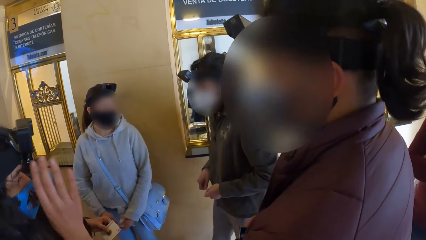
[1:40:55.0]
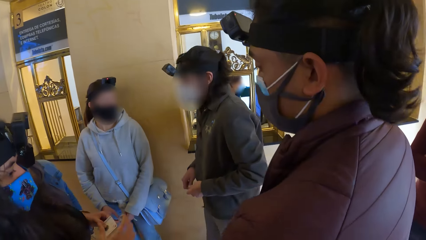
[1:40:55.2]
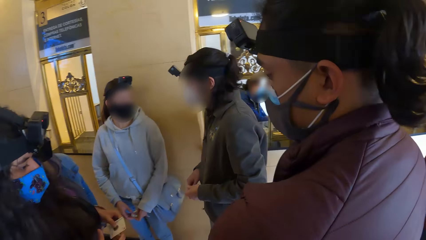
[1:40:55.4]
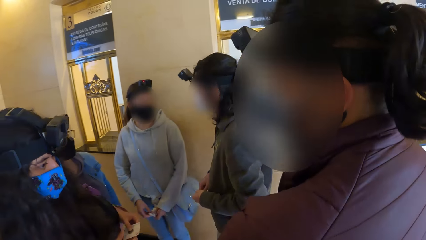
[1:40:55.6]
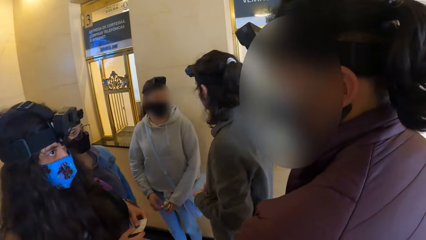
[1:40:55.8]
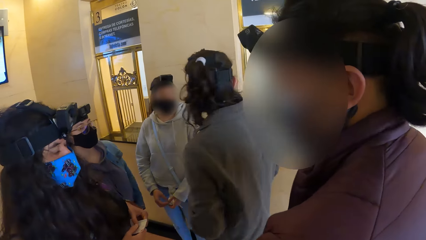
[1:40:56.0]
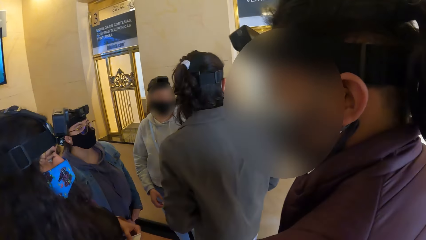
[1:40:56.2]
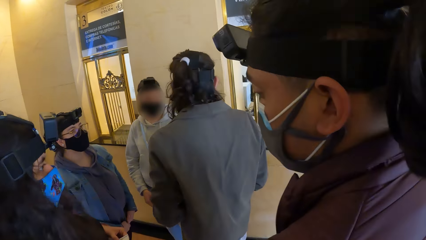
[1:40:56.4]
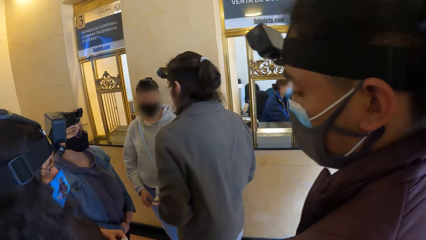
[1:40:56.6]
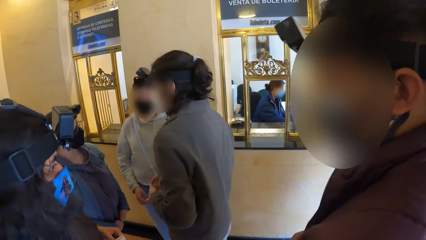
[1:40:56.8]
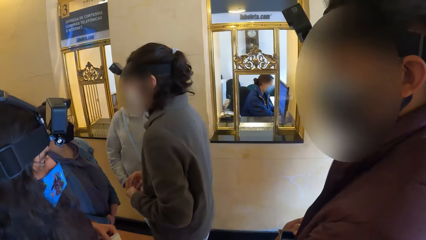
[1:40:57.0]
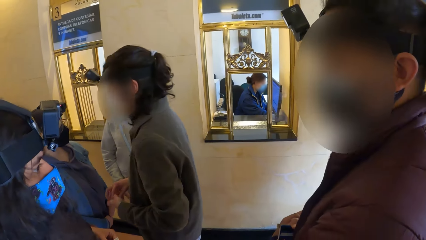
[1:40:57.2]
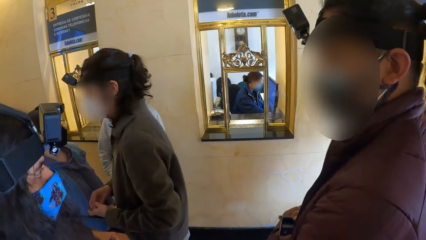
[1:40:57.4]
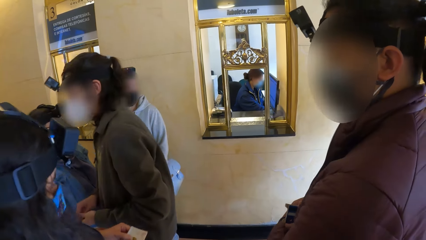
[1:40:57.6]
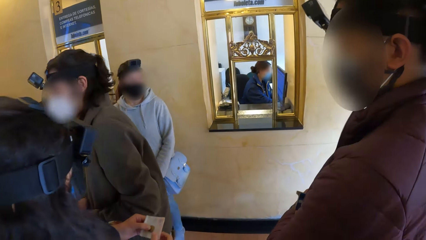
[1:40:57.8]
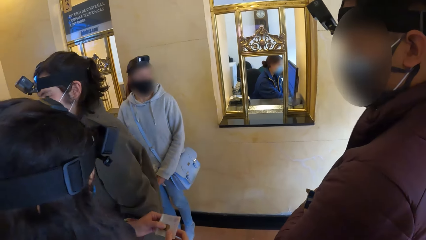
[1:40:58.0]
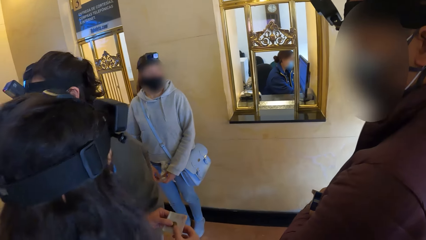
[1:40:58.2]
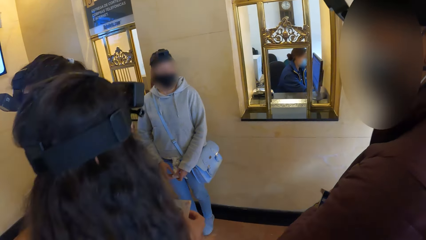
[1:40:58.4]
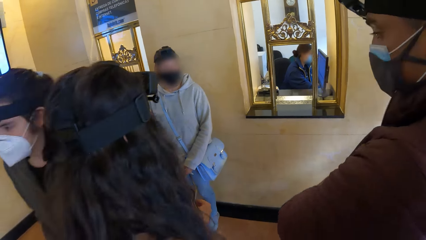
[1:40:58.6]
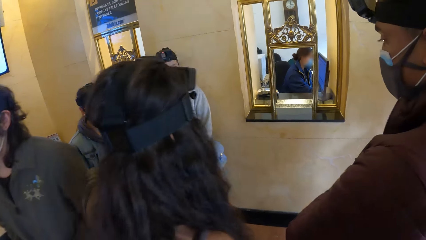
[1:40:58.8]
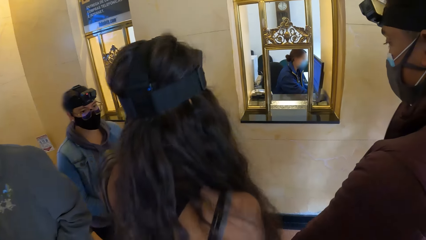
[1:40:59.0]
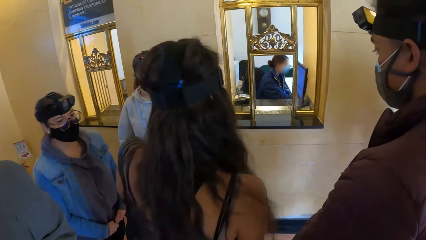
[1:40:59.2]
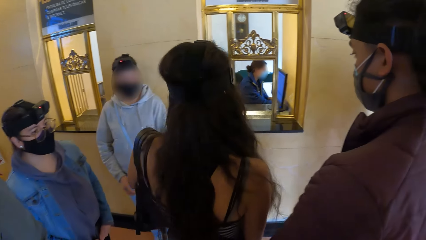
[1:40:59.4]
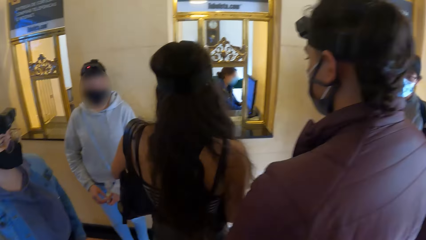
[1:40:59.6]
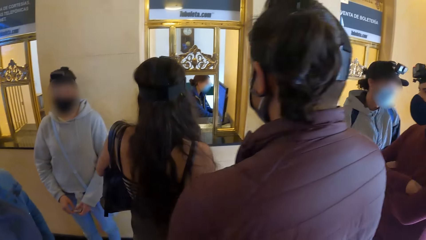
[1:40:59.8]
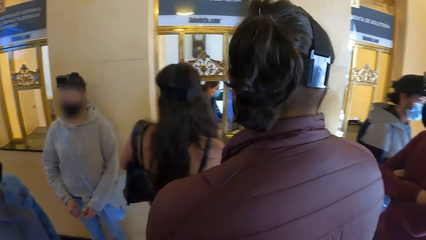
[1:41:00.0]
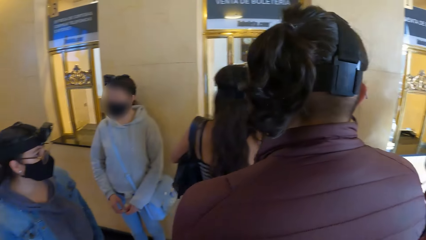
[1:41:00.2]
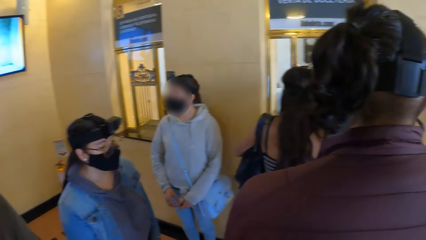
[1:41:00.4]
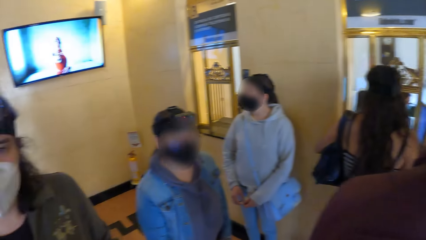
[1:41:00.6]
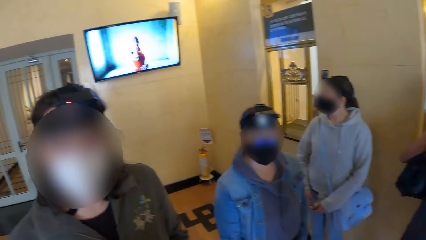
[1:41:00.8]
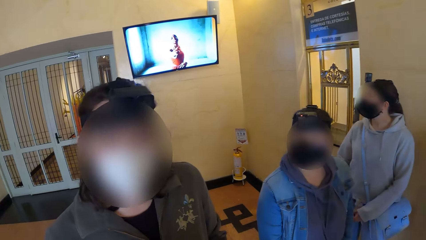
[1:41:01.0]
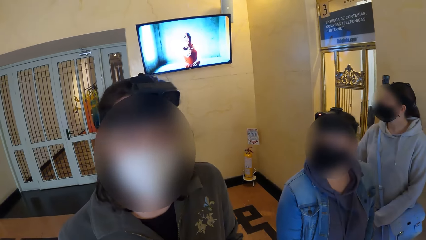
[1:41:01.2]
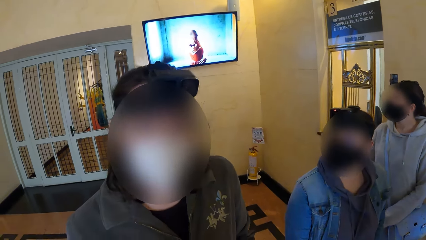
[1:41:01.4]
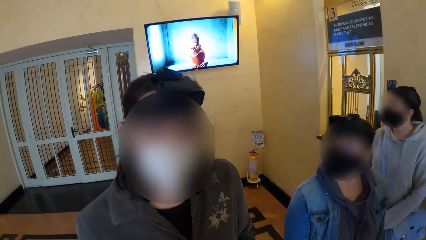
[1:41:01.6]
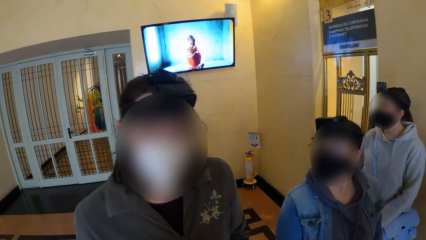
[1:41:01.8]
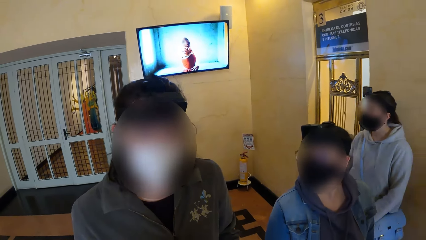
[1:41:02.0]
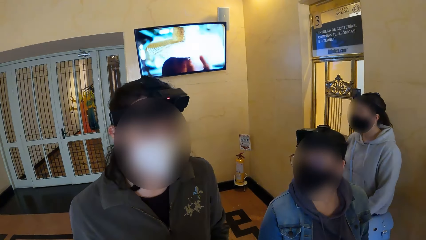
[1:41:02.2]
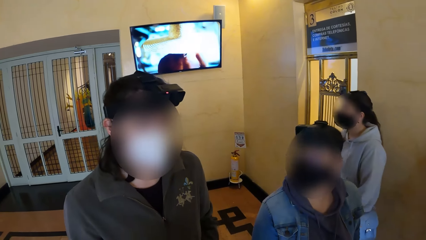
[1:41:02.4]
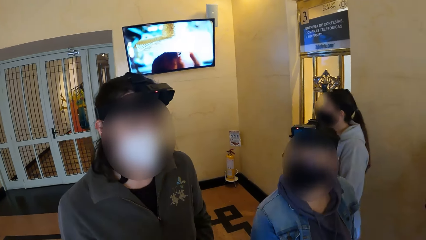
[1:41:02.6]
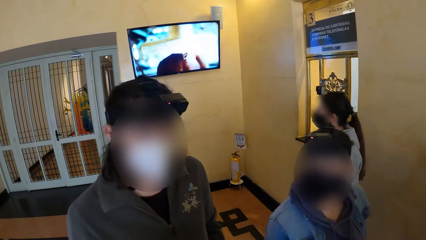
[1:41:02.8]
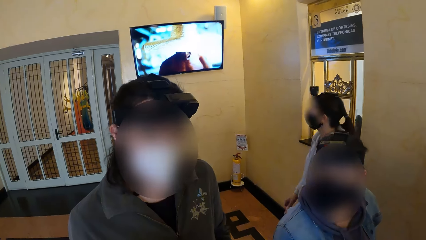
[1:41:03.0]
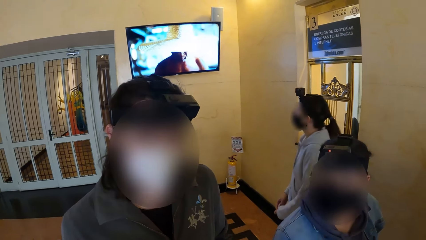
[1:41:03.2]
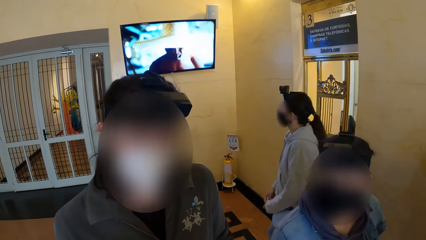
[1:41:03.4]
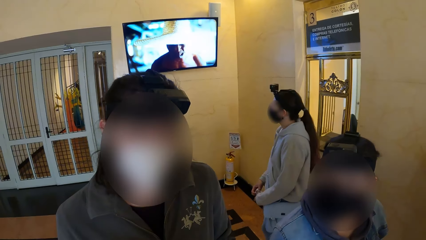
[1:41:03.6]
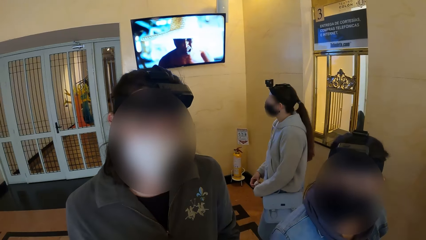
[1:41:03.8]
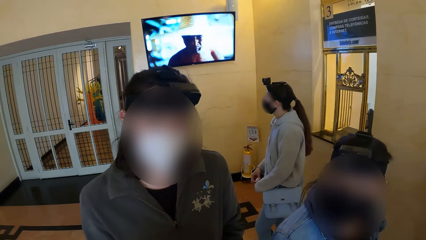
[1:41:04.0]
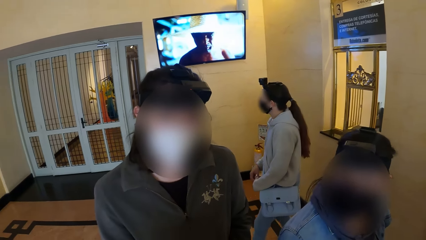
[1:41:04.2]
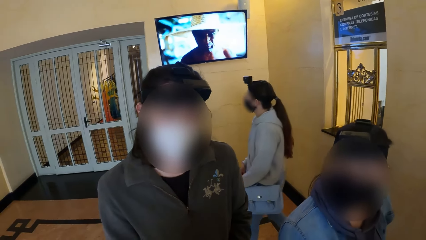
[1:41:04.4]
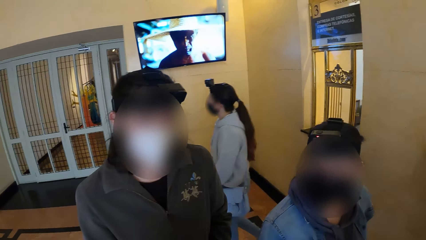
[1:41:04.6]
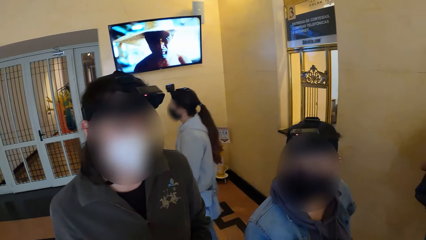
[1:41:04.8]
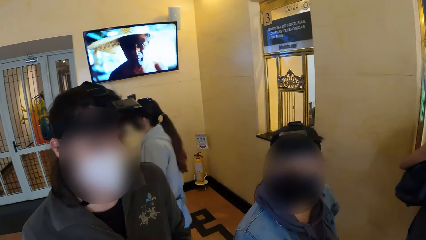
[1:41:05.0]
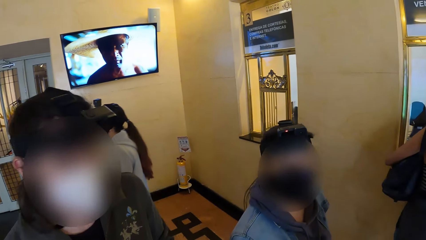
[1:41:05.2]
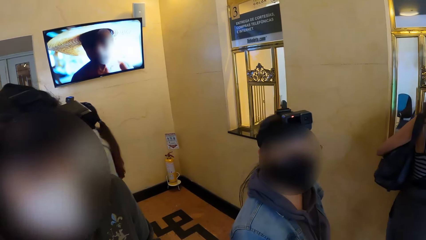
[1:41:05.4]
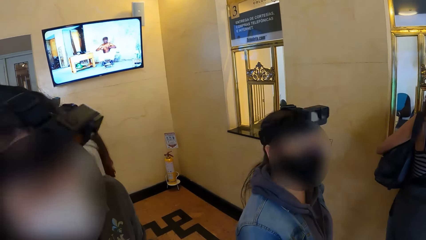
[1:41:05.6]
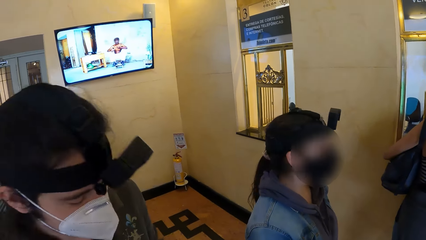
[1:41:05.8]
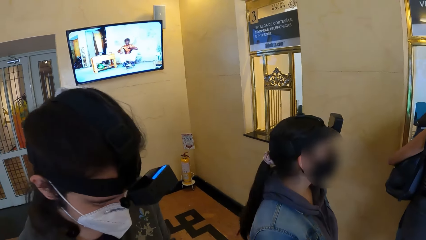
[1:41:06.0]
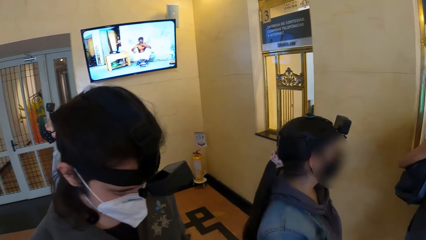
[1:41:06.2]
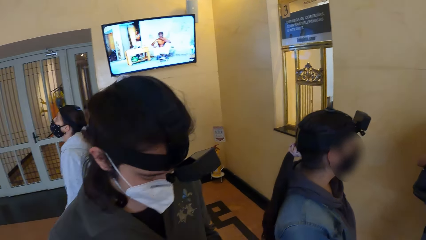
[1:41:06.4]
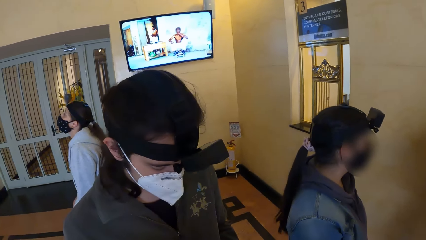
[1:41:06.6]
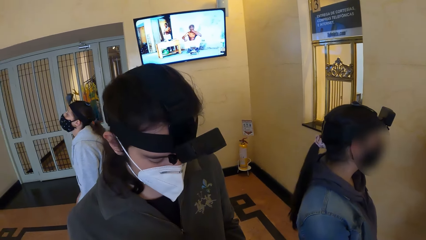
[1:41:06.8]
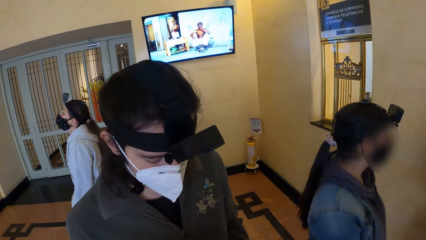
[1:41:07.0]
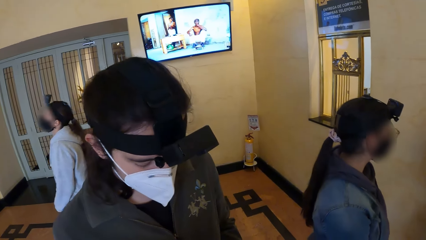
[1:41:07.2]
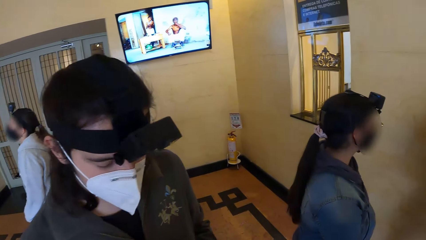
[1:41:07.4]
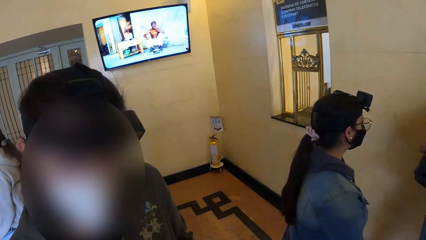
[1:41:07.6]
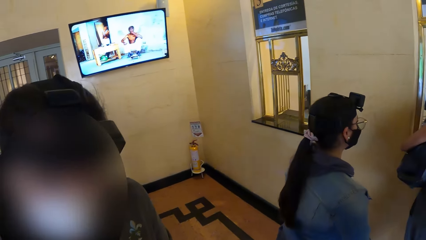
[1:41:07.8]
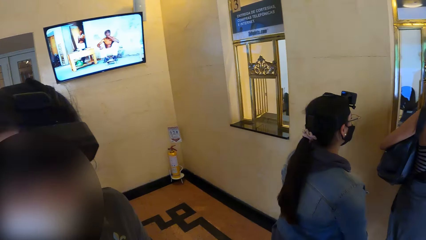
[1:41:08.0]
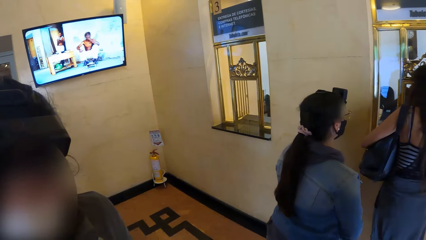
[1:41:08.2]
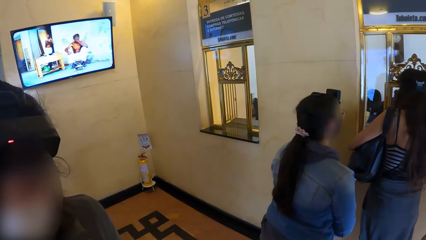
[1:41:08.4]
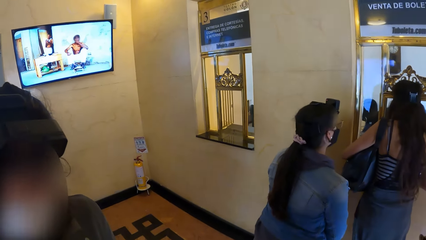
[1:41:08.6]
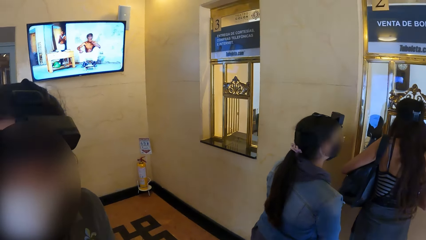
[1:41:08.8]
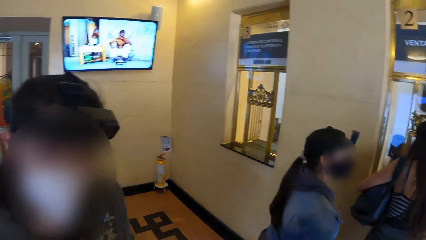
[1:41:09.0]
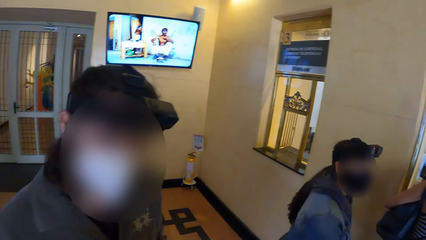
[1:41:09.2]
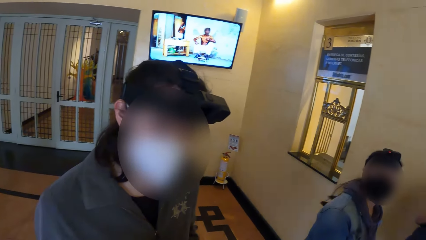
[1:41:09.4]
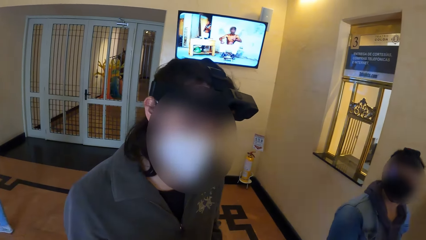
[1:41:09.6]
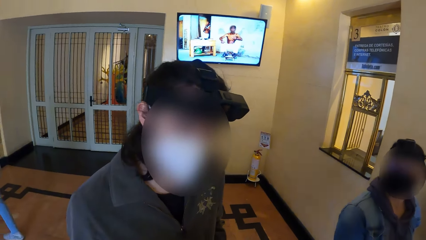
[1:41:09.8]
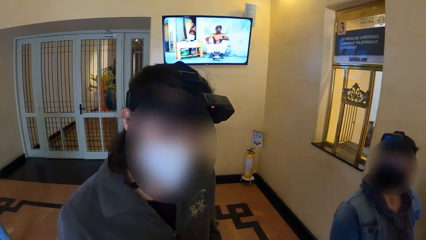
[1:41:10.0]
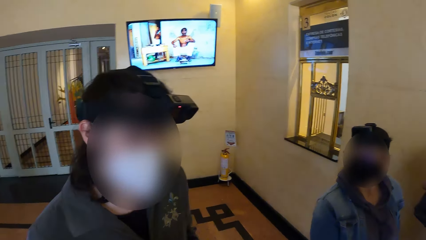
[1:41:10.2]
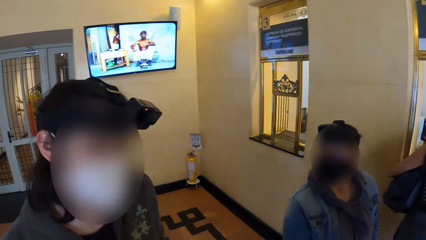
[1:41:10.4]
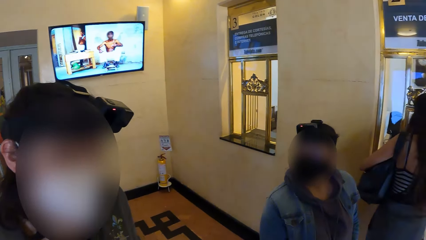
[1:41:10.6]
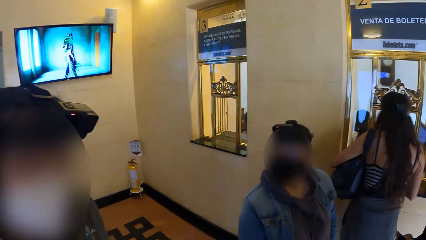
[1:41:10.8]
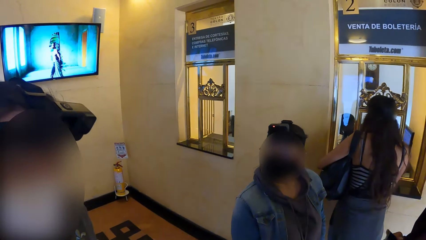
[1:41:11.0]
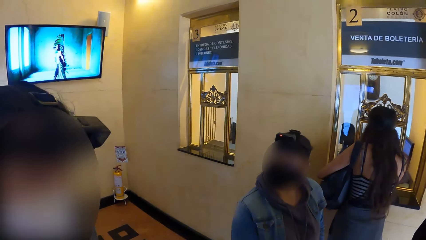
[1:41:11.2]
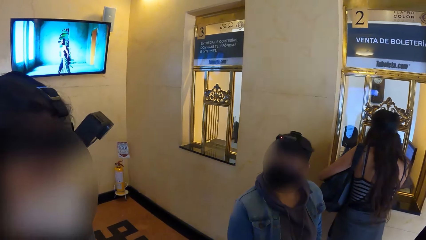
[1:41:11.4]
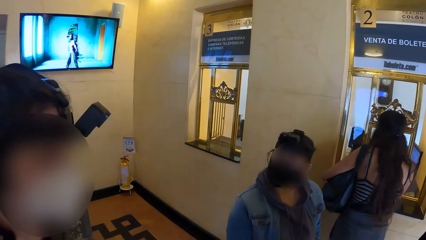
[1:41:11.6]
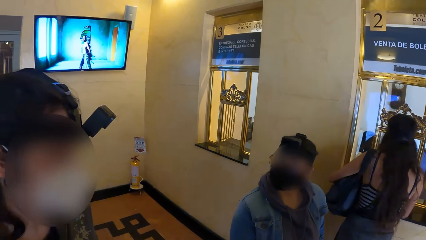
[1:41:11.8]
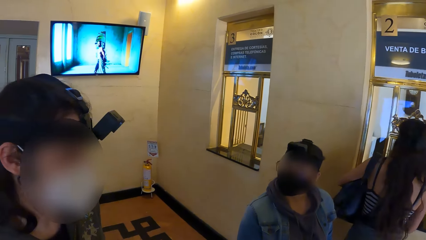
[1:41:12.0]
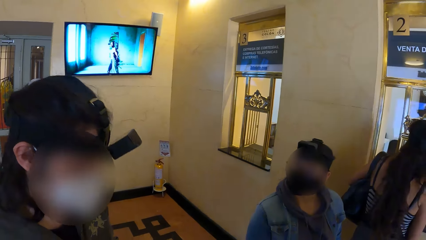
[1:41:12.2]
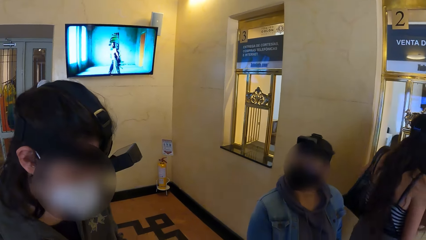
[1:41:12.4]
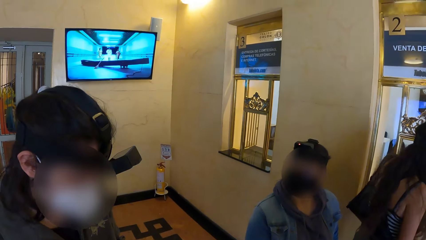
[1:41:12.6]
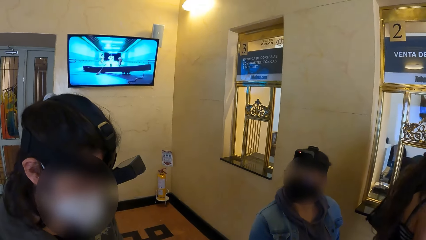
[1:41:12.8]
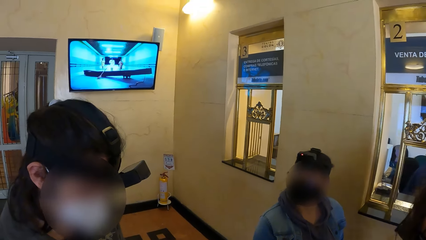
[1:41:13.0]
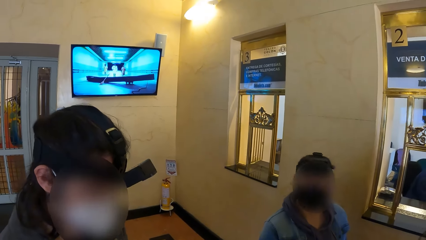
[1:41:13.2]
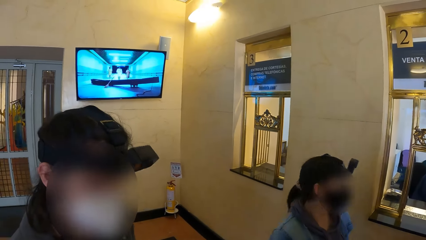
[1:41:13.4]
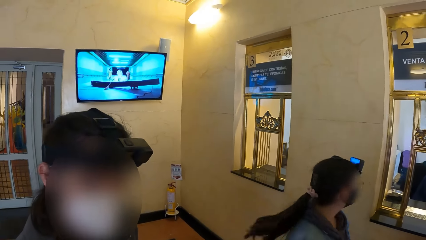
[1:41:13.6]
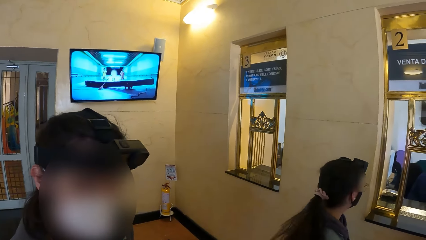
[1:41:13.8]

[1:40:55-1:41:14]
A woman interacts with a man. The woman walks towards another woman. Another man interacts with the camera wearer. The camera wearer looks at the man. The man converses with the camera wearer.
